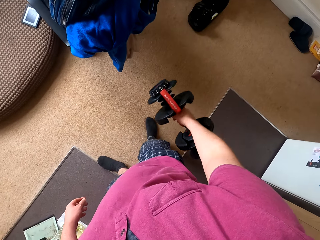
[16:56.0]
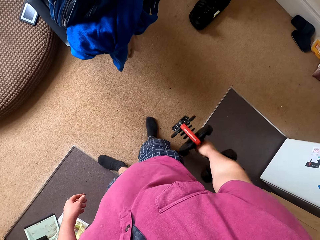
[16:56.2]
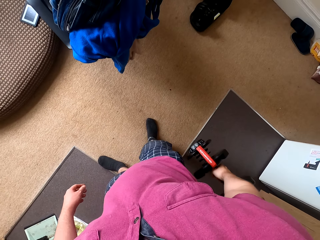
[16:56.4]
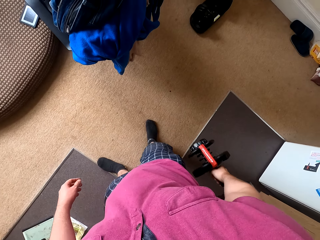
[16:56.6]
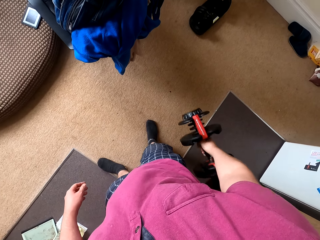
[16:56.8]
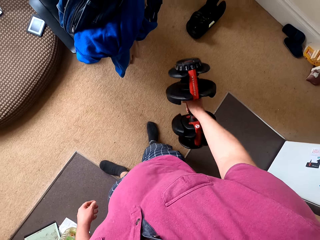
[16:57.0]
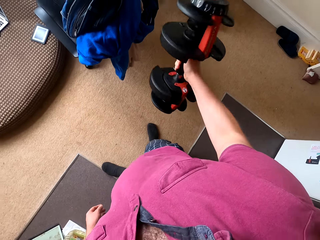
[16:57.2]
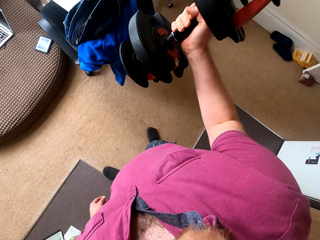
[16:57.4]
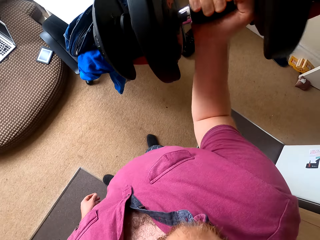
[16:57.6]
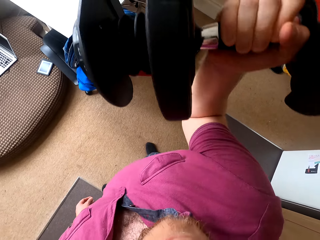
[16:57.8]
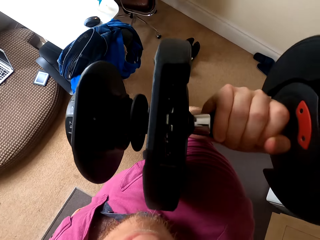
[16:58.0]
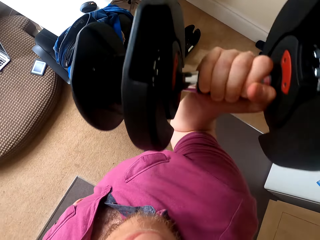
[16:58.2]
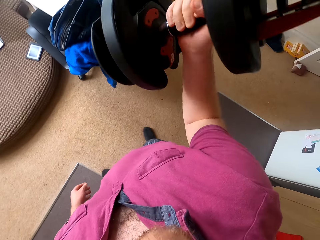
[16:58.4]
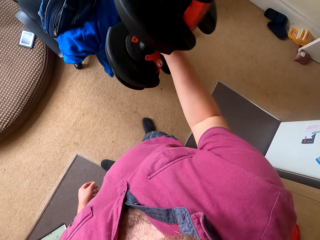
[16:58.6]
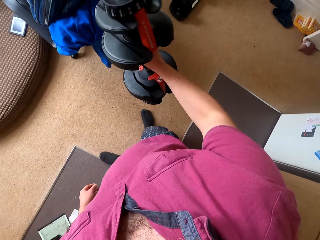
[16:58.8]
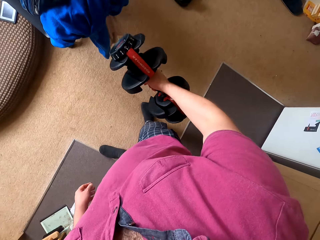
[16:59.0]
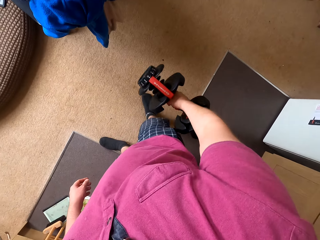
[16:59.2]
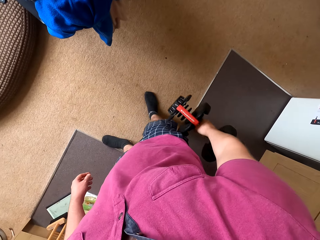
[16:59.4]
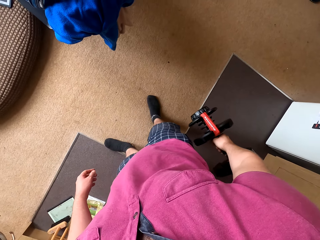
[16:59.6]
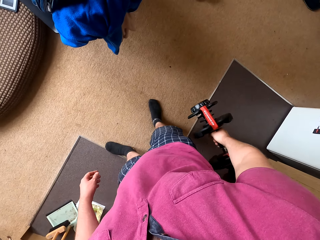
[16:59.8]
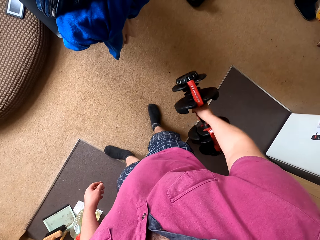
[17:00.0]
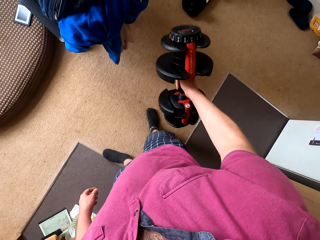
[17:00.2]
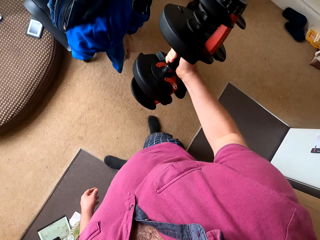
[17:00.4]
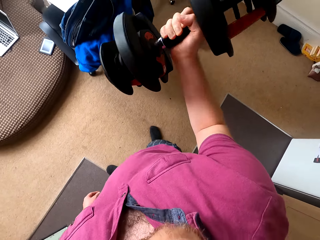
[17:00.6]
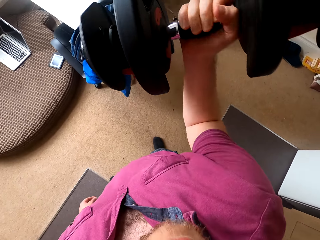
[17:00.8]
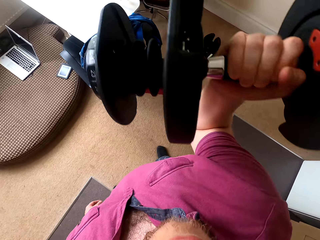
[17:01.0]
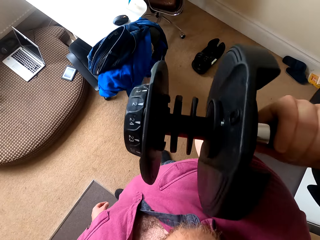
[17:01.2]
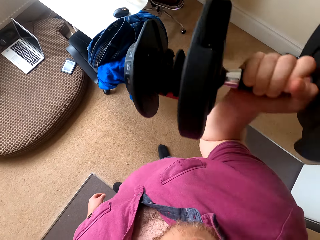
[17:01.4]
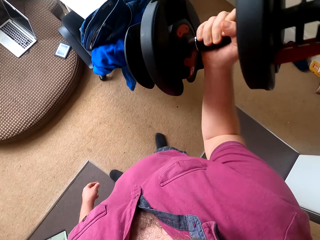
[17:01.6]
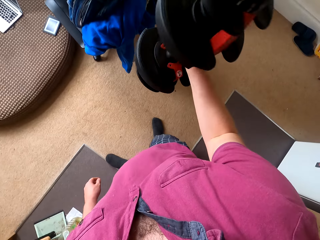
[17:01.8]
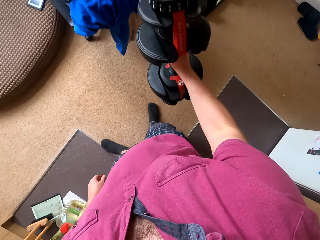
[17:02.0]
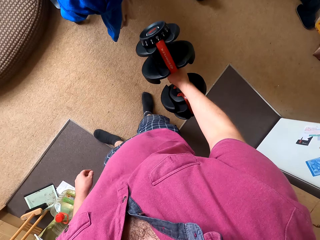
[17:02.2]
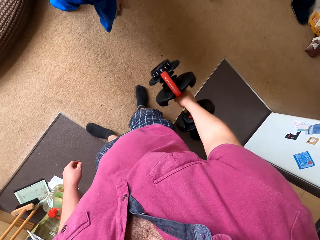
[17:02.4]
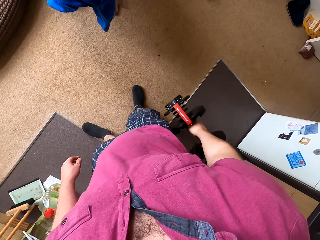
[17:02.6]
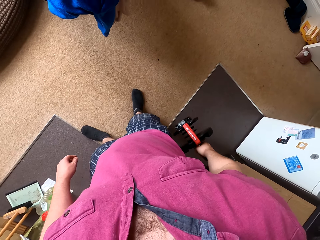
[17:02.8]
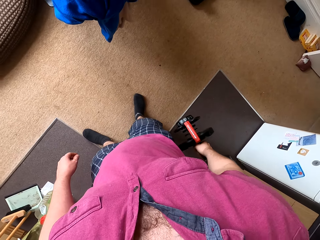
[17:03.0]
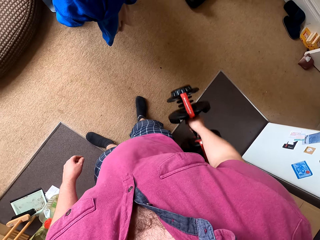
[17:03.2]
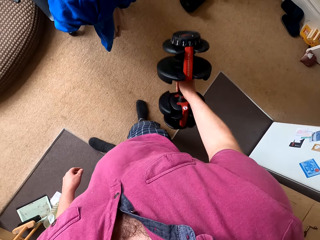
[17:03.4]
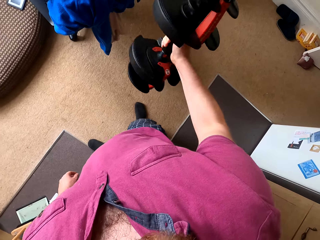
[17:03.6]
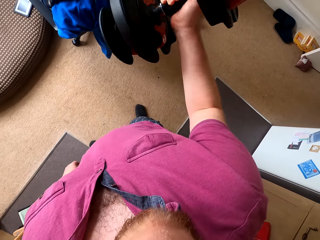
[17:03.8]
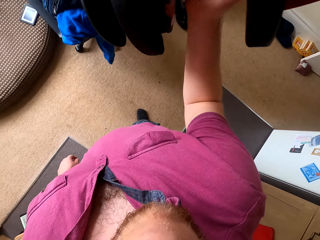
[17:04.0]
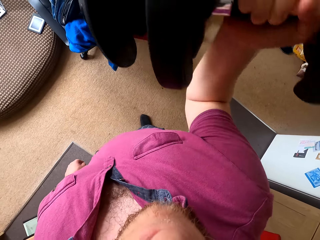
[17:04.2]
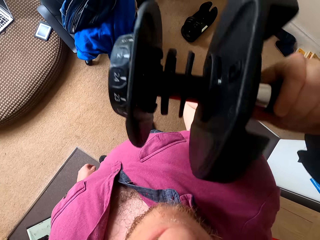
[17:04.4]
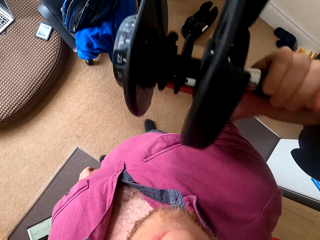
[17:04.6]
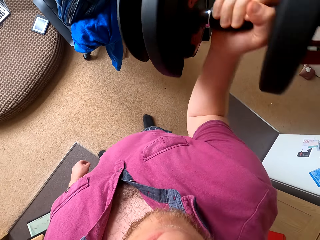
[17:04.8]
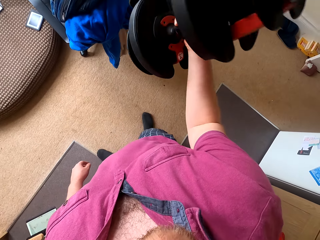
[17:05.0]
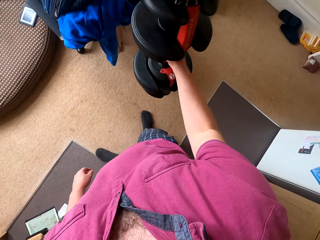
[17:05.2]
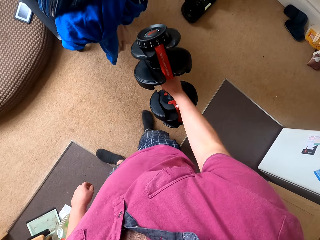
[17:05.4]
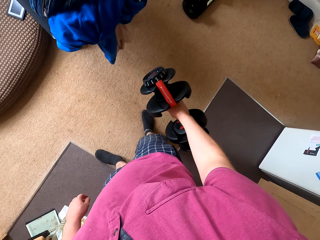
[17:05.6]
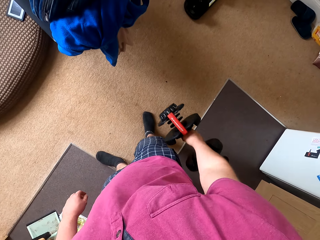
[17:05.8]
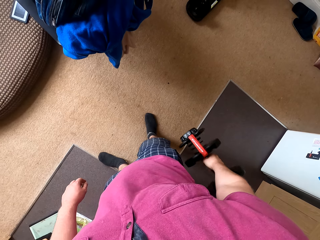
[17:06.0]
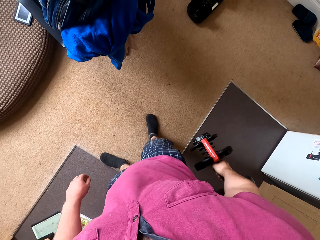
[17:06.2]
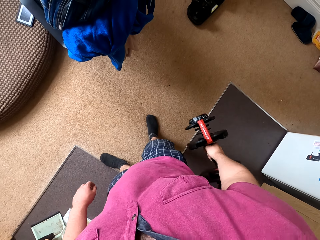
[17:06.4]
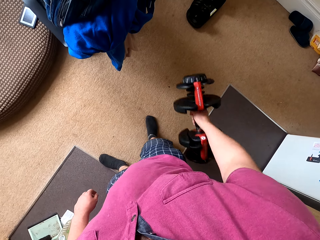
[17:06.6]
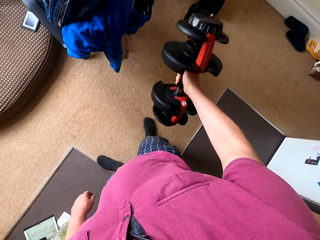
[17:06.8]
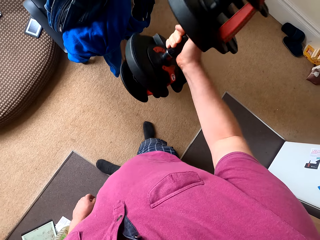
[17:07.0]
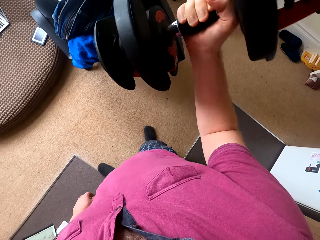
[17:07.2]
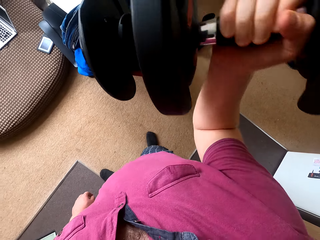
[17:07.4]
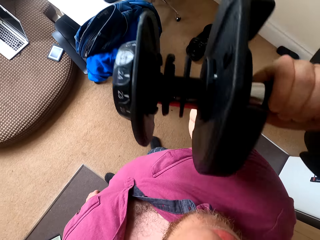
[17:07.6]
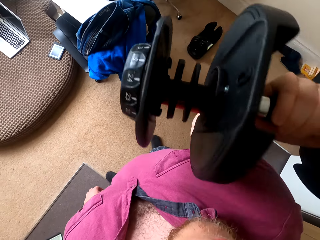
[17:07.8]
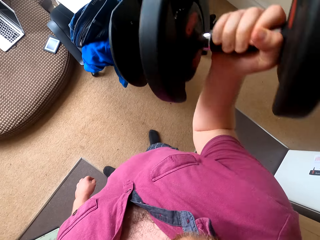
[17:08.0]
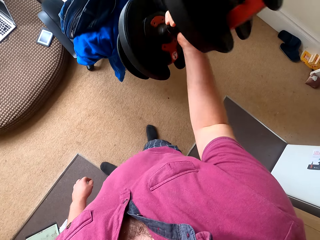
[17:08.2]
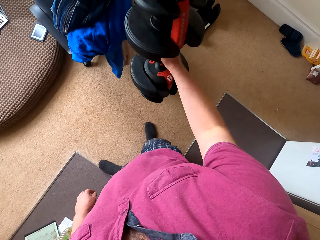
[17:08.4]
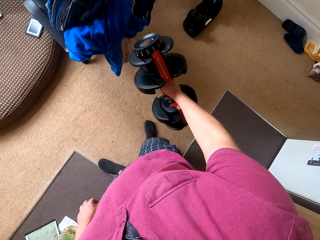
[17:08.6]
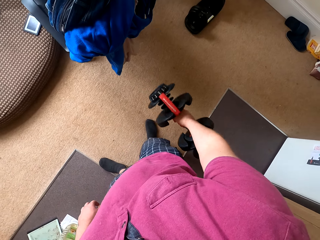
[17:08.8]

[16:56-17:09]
The camera wearer carries the dumbbell down. They carry the dumbbell up. They carry the dumbbell down. They carry the dumbbell up. They carry the dumbbell down. They carry the dumbbell up. They carry the dumbbell down. They carry the dumbbell up.

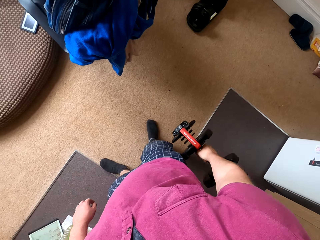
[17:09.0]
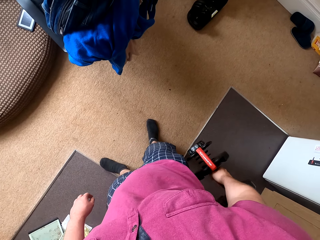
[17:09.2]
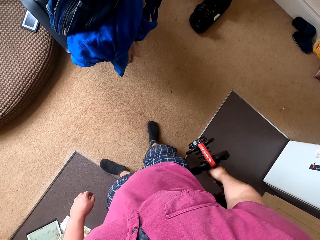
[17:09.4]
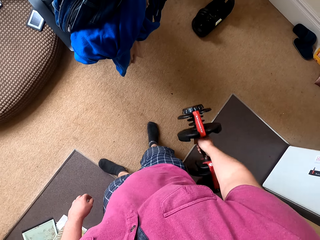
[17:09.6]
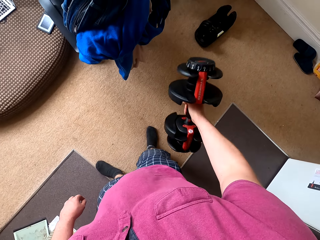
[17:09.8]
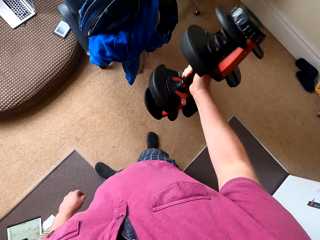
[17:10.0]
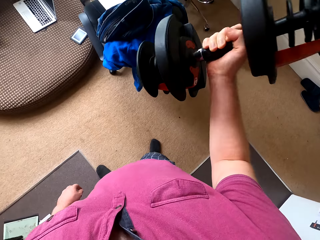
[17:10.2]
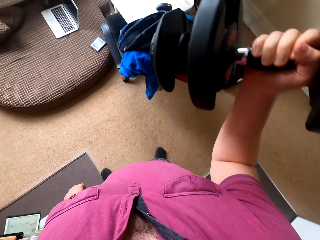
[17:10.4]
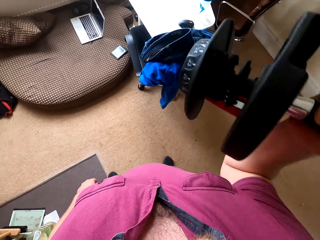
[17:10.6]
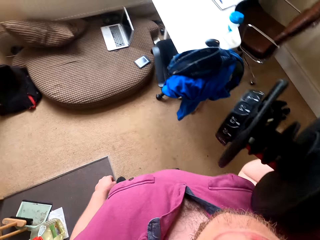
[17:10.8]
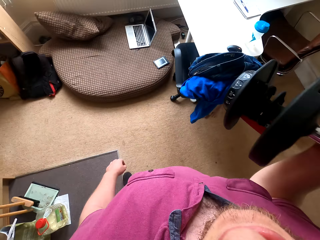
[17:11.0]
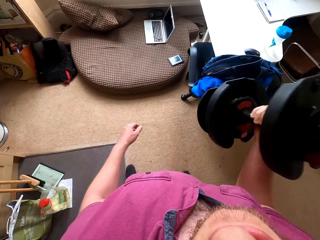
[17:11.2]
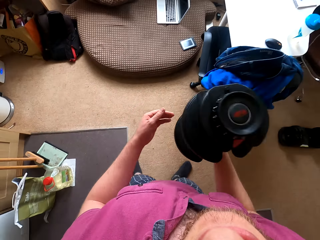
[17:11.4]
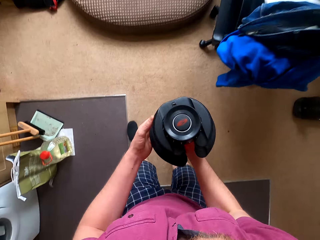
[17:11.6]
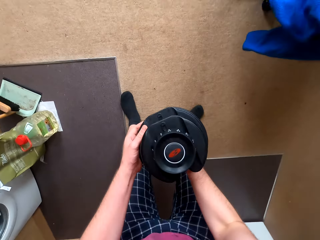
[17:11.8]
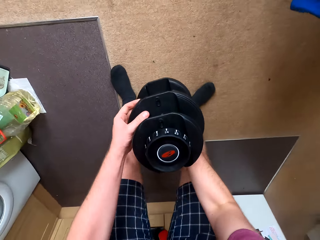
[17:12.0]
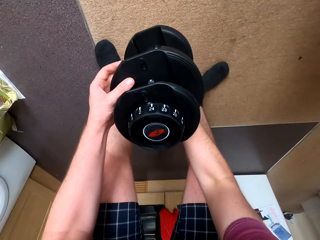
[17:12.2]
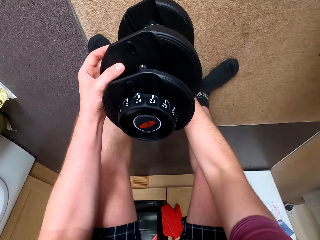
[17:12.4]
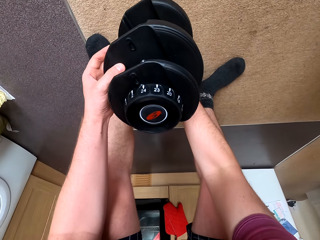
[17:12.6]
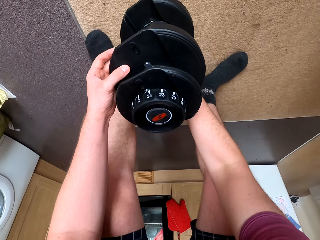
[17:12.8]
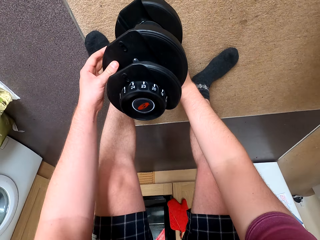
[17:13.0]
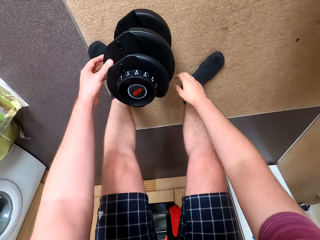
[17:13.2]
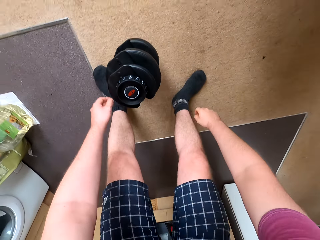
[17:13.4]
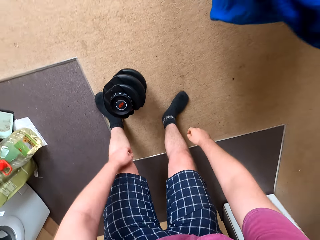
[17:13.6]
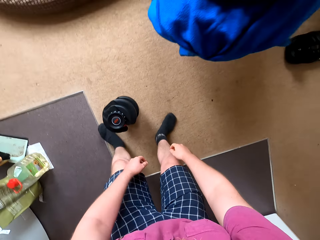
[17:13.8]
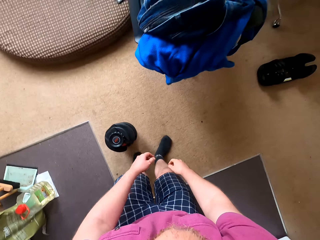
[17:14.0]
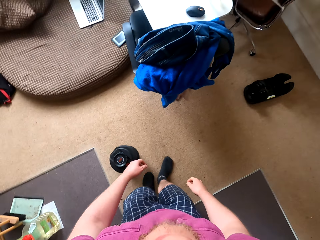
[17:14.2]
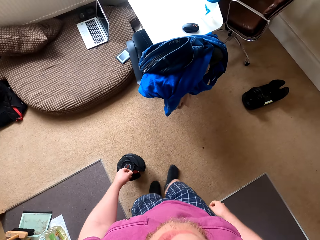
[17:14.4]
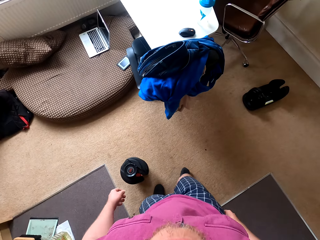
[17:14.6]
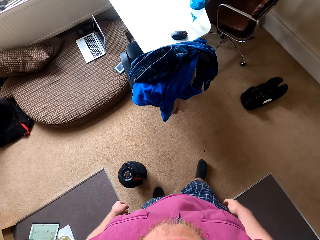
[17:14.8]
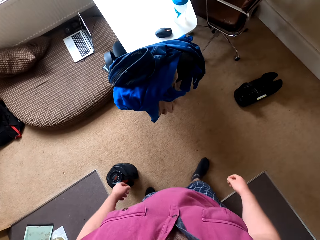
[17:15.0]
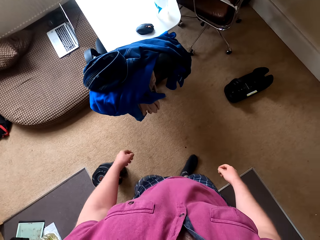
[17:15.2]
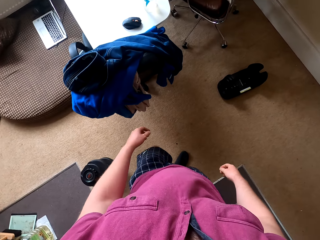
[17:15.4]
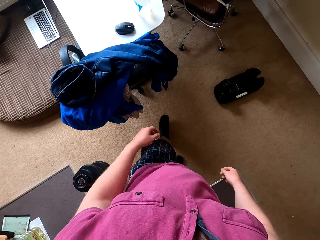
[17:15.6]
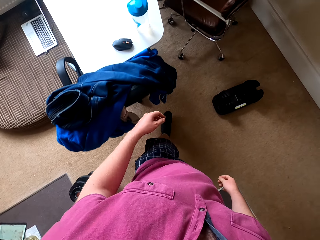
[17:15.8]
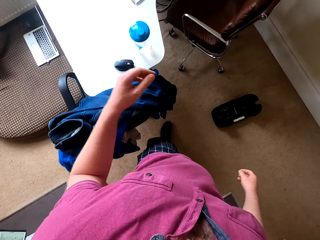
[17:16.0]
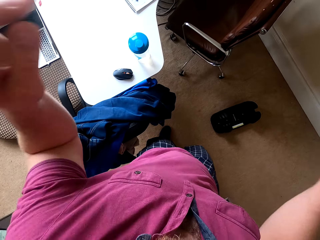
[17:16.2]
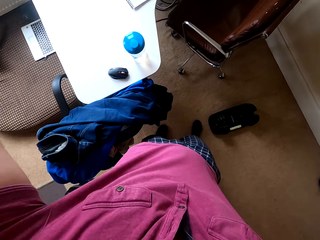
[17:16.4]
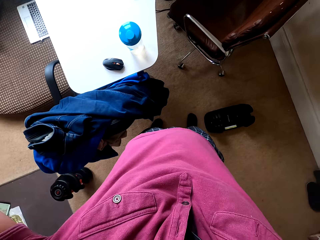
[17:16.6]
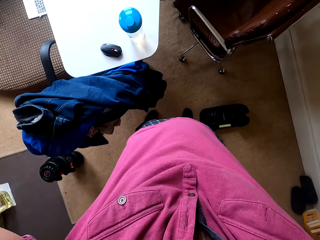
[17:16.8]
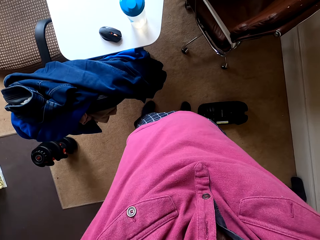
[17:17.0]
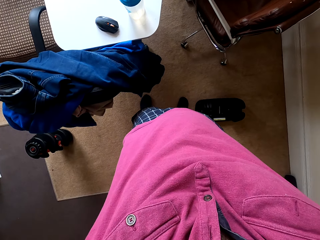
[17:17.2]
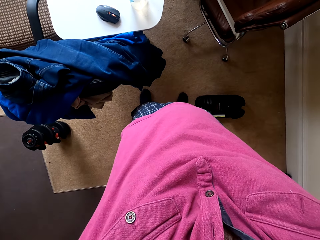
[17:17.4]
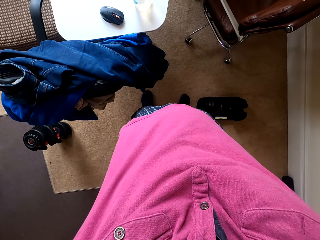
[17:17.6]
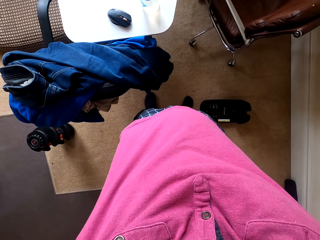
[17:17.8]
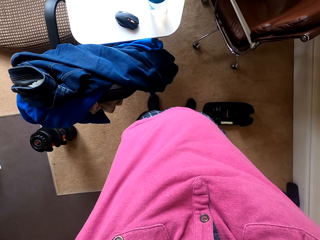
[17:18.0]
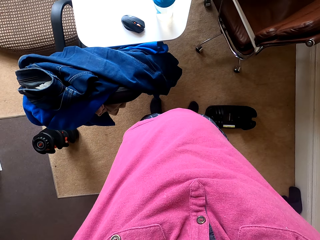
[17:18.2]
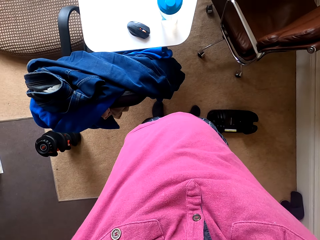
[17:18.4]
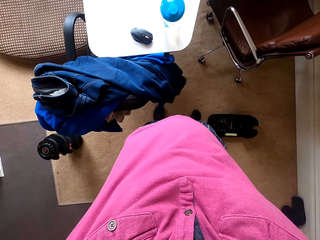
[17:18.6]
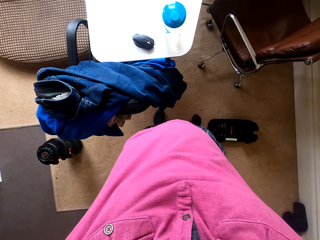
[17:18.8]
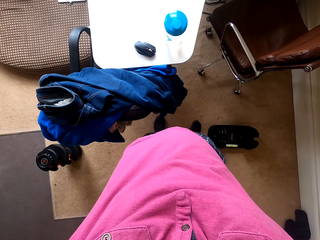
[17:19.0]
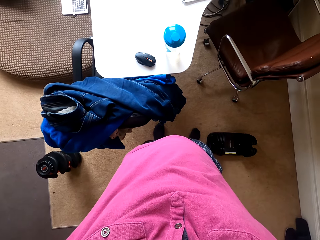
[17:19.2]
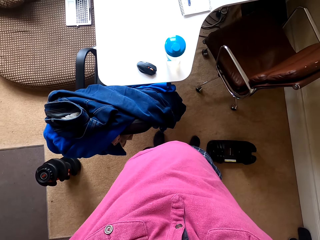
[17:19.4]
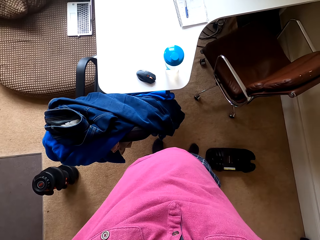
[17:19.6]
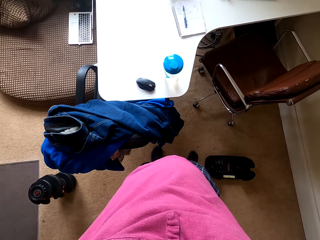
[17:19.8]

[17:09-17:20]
The camera wearer carries the dumbbell down. He carries the dumbbell up. He puts the dumbbells on the carpet. He walks toward the table. He carries his hands up.
